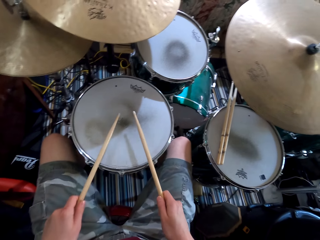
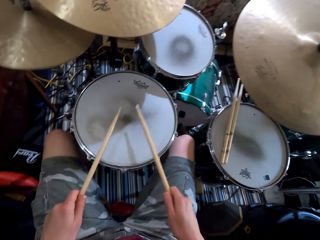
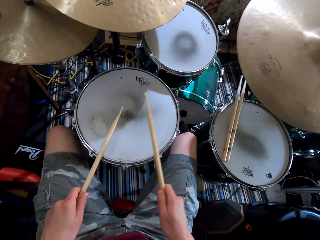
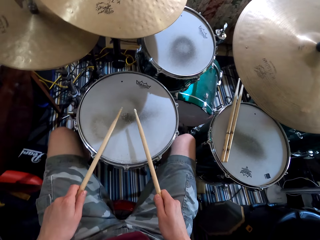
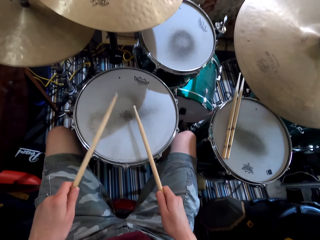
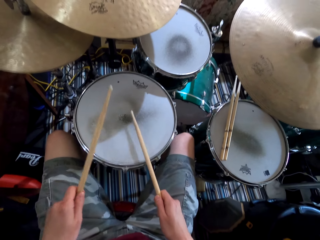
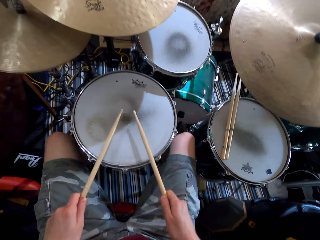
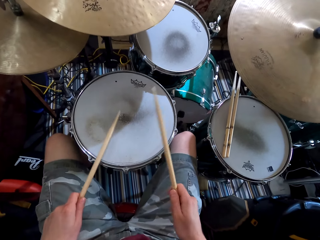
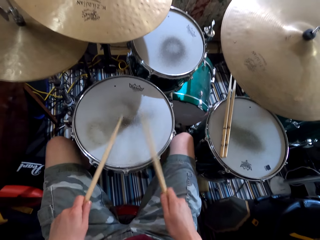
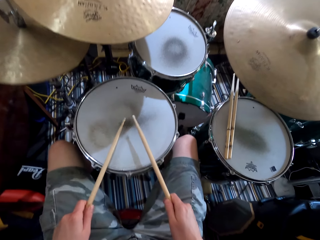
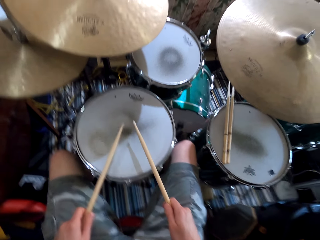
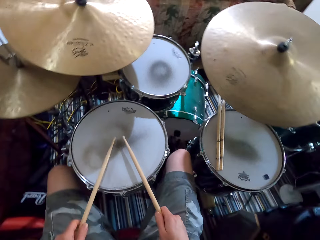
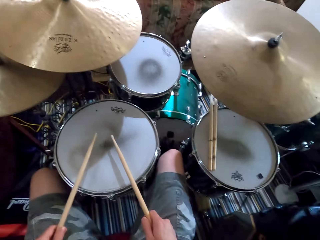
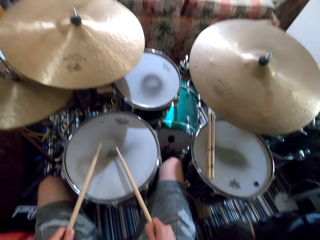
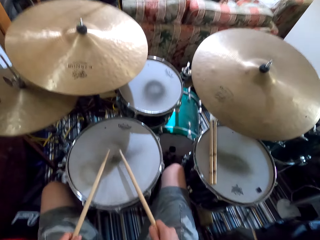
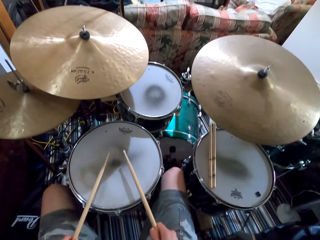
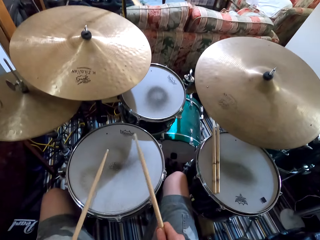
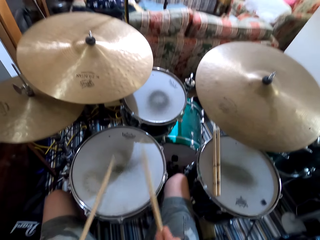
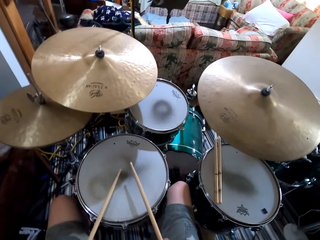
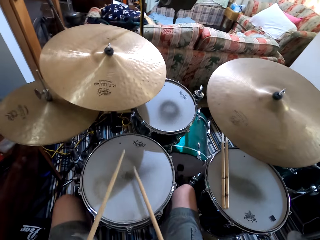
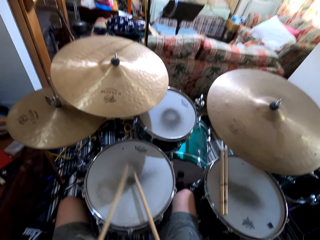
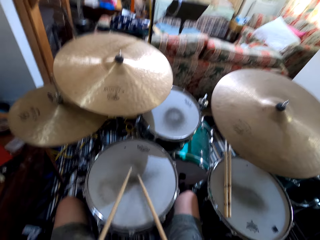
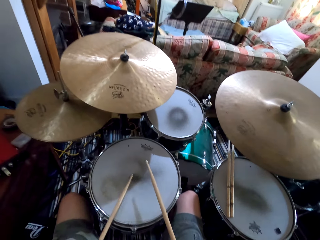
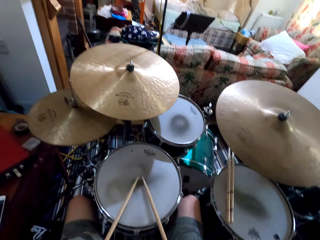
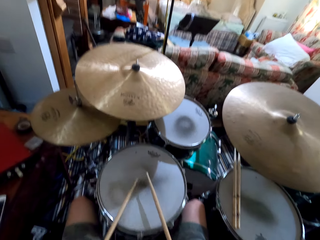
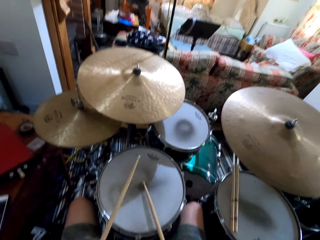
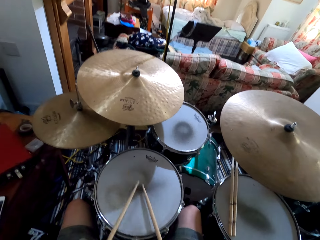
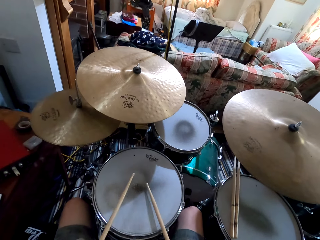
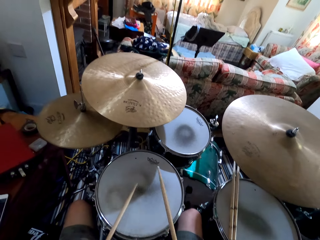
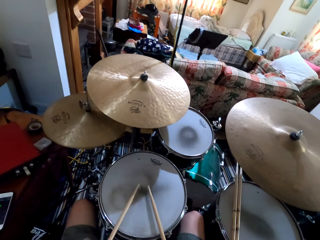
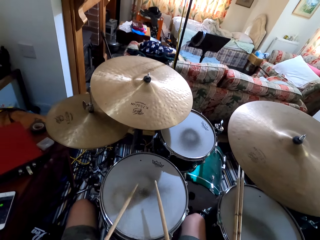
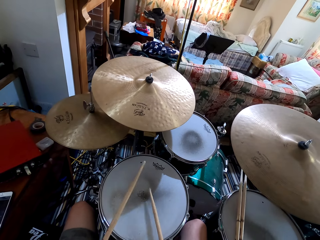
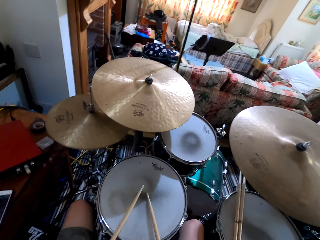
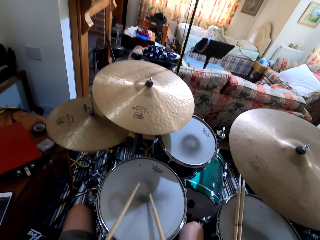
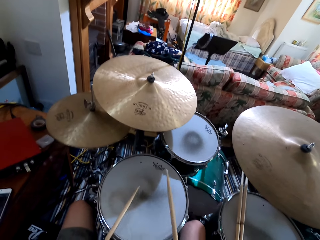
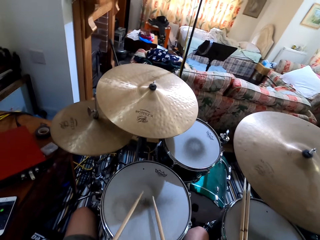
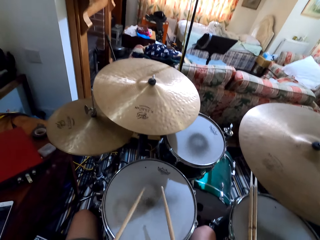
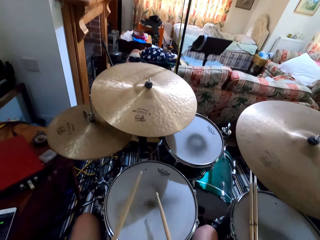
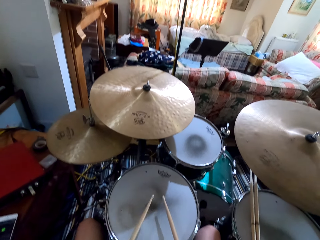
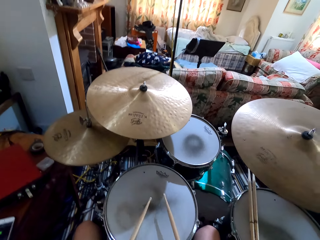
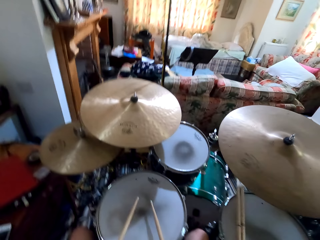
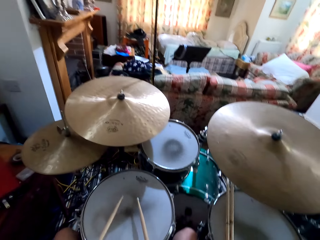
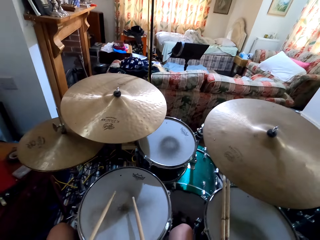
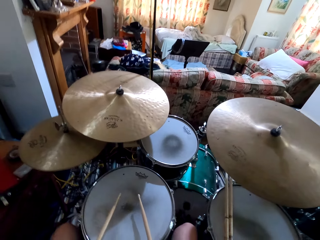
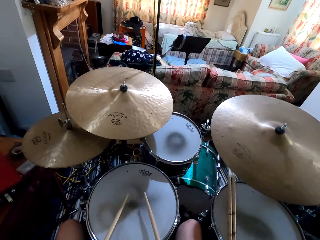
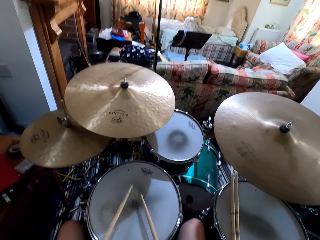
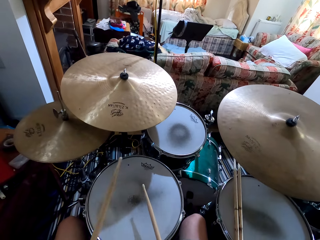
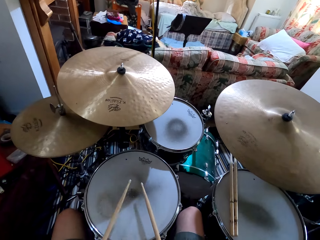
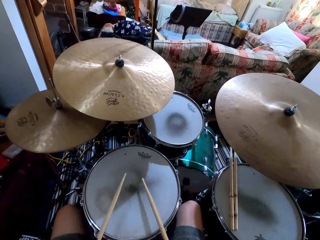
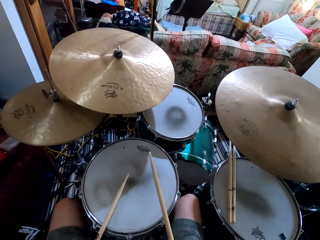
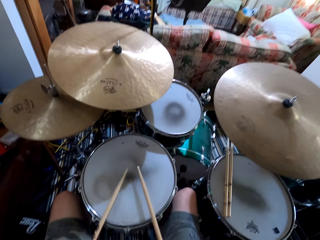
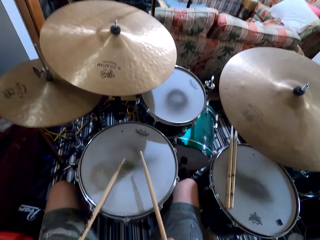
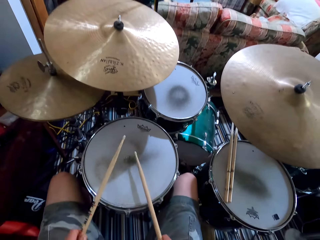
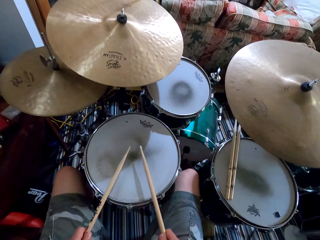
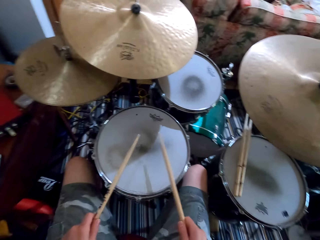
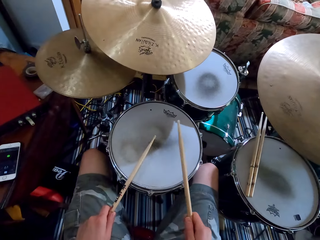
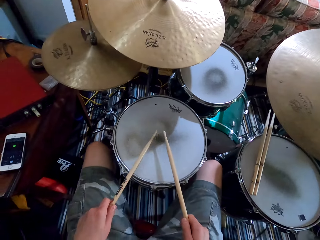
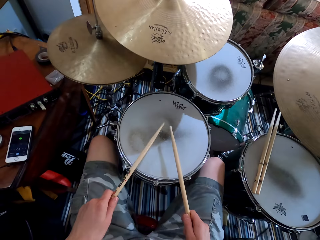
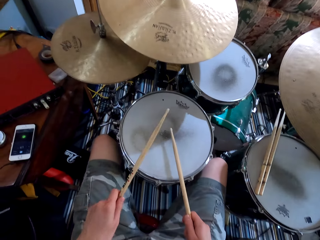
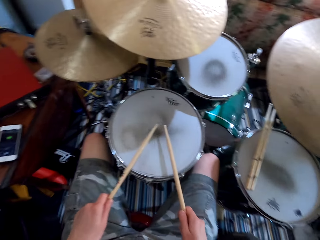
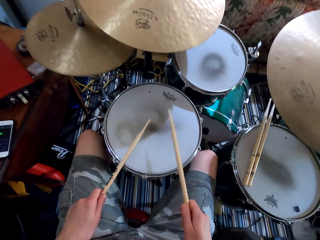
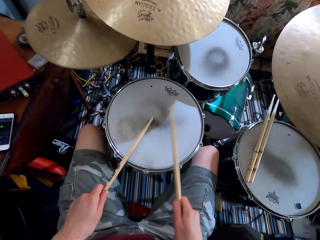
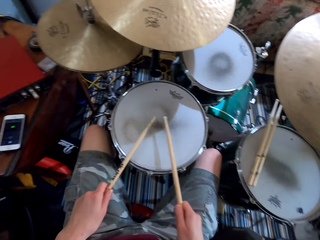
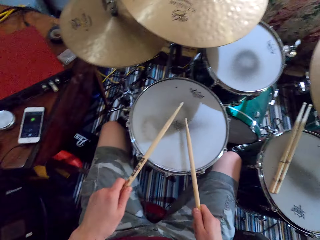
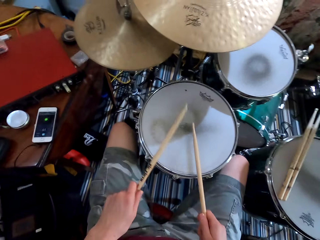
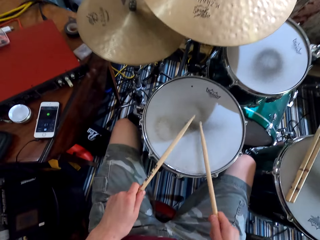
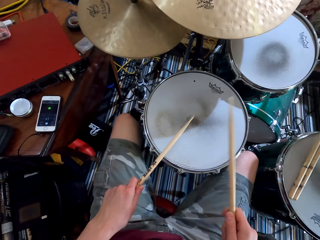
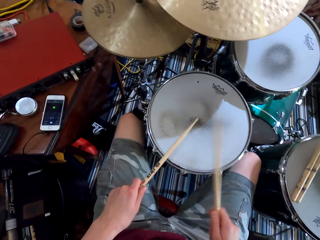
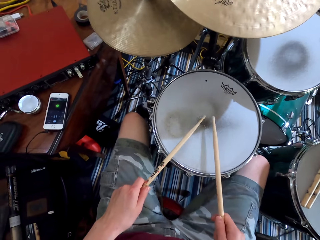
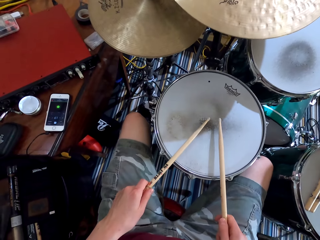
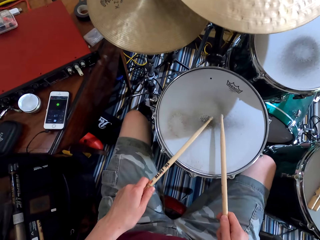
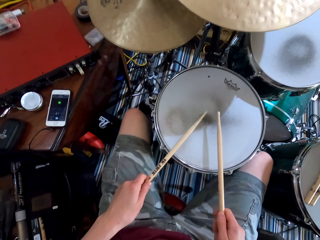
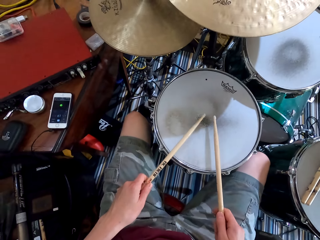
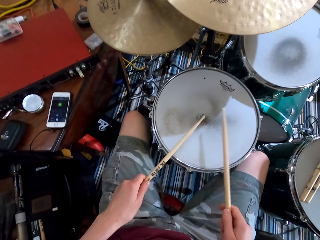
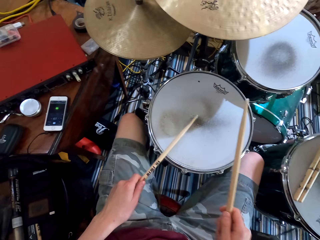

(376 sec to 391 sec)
The camera wearer shakes a leg. They play the drum. They shake a leg. They play the drums.

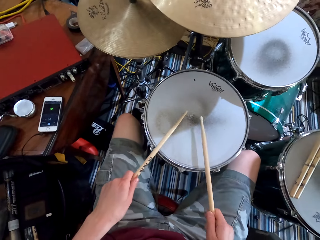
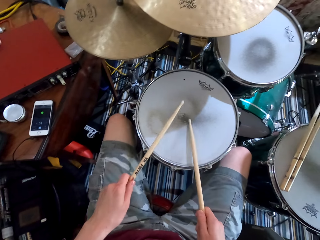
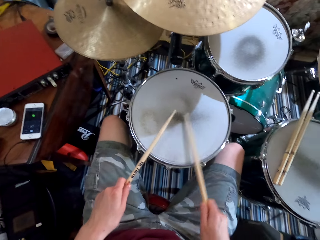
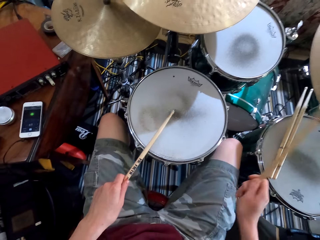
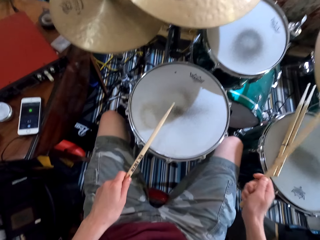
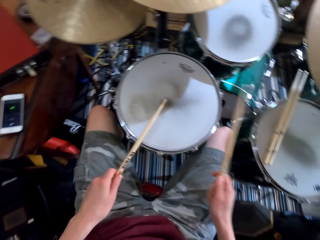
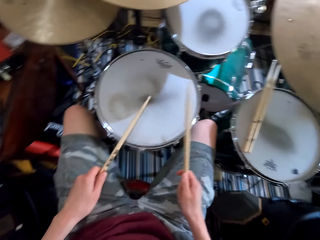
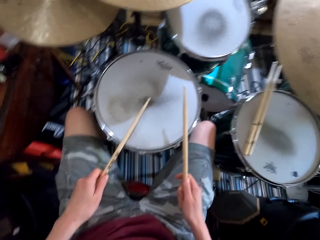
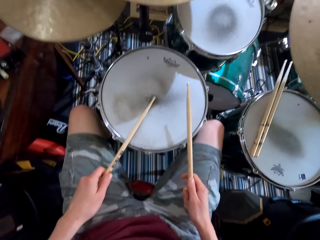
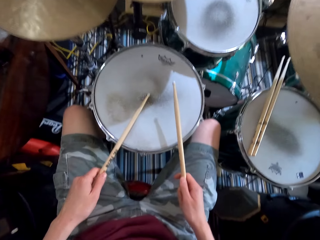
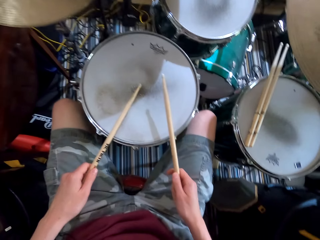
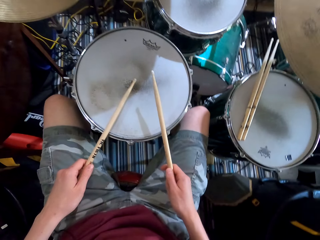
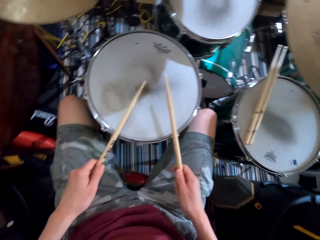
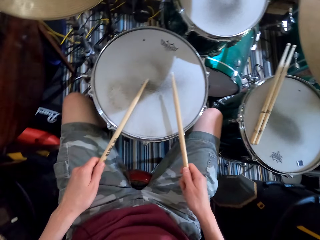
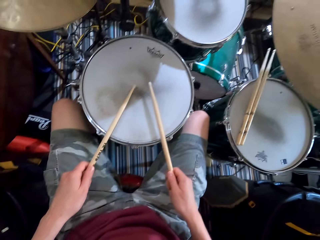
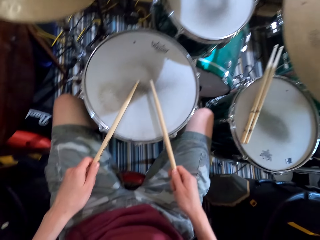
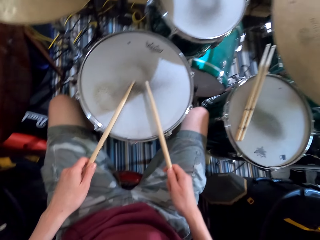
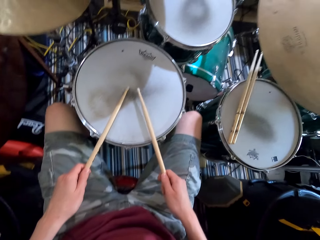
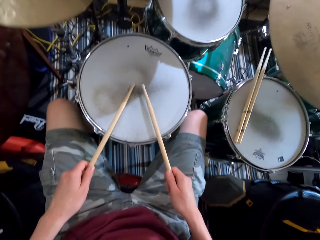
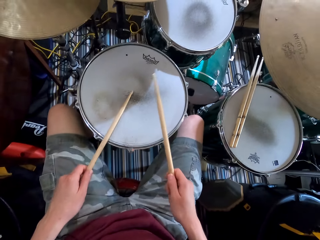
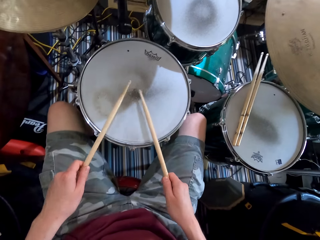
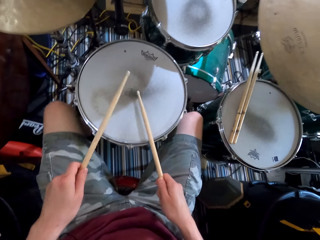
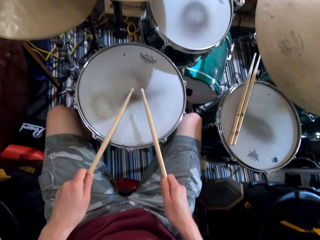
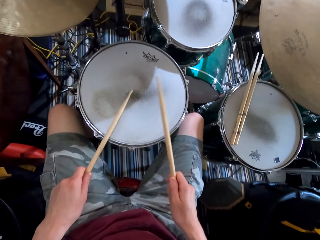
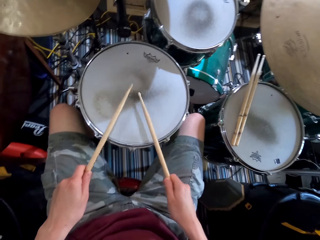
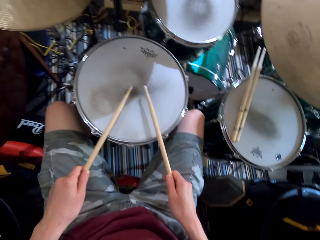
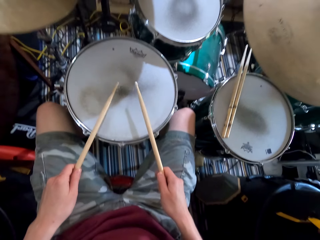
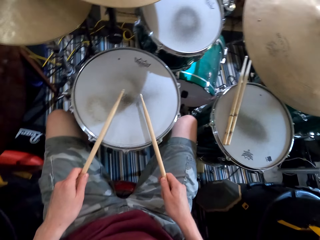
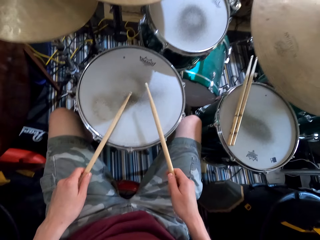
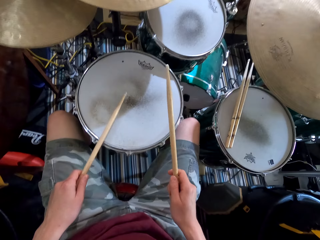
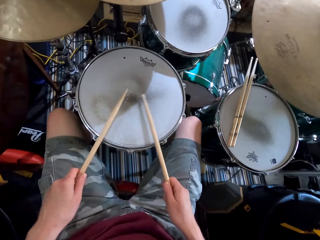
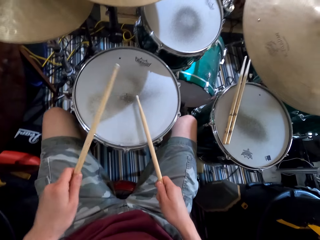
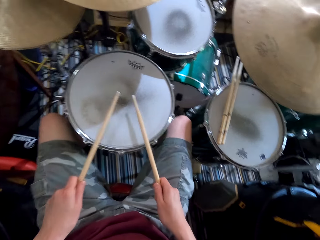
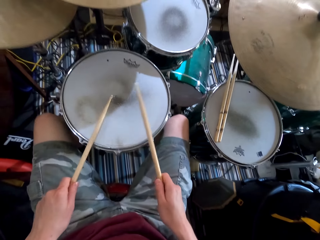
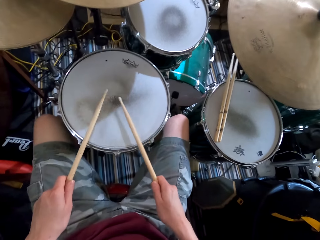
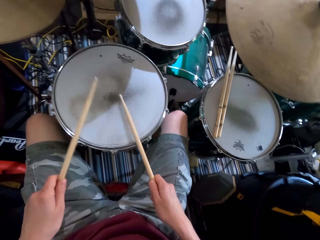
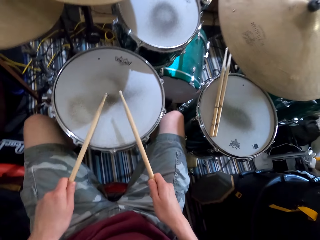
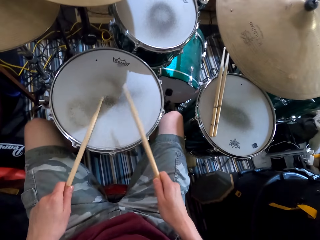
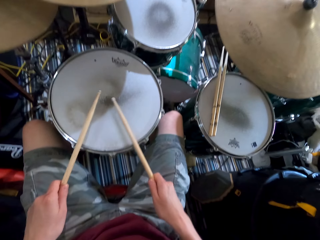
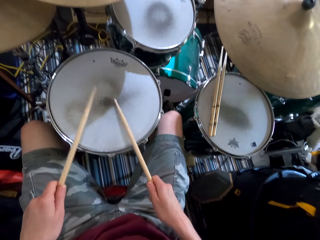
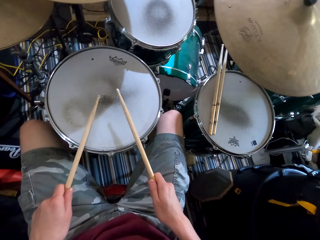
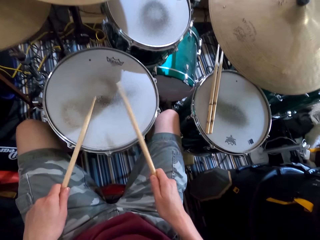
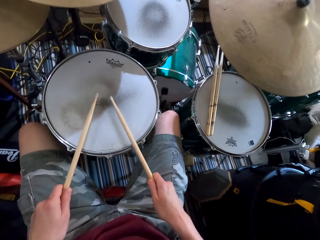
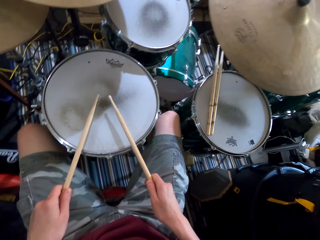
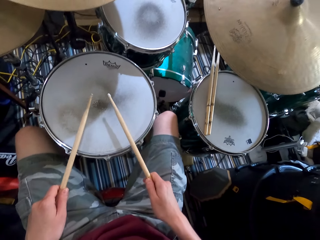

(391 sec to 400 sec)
The camera wearer stops to play the drums. They shake a leg. They play the drums.
